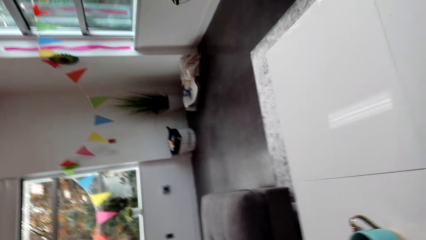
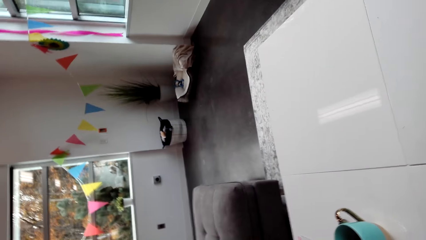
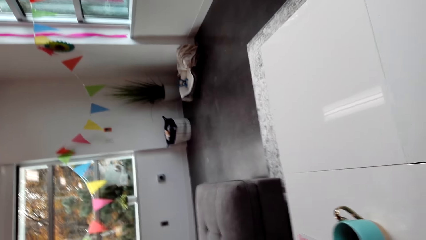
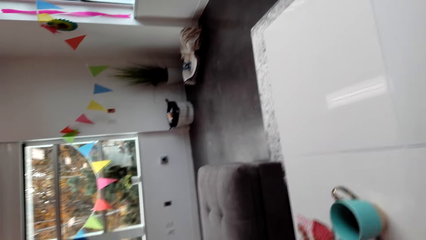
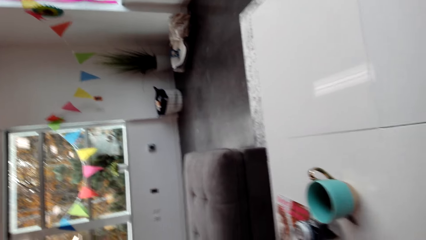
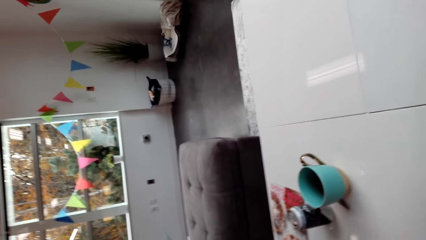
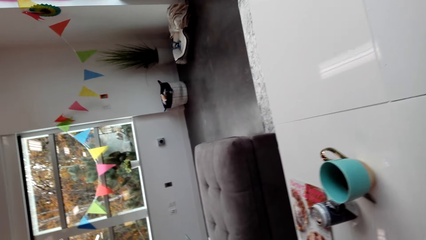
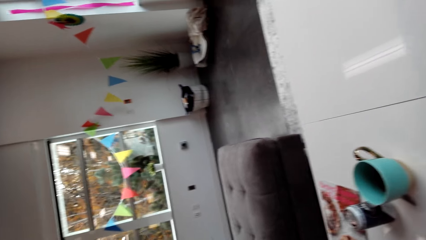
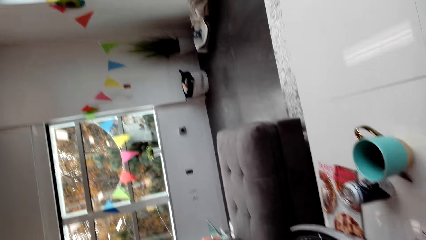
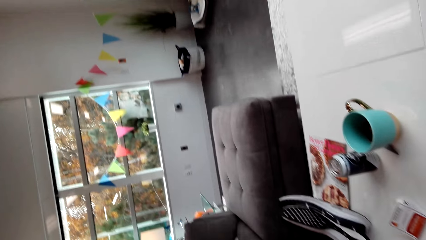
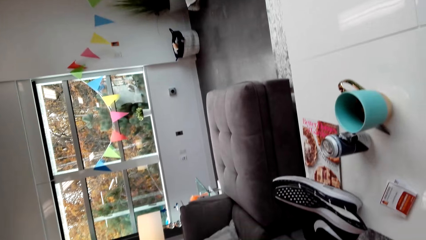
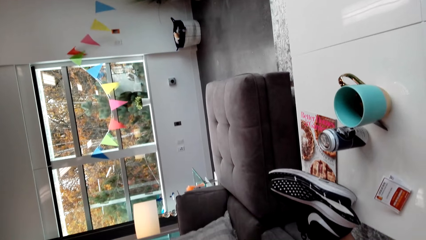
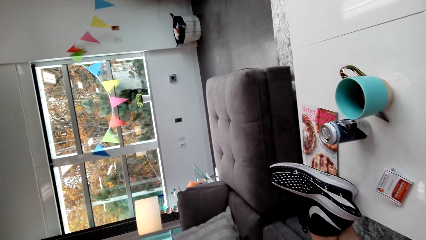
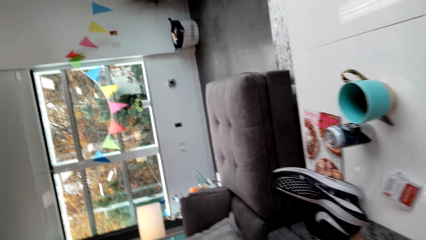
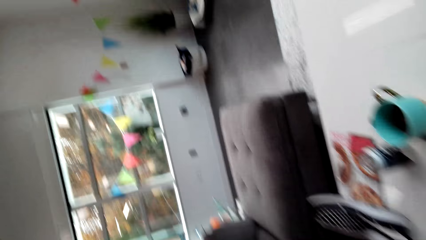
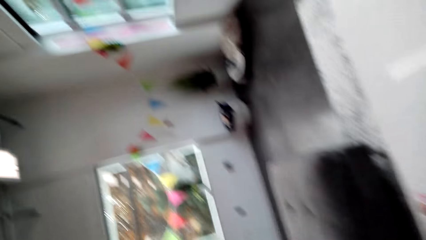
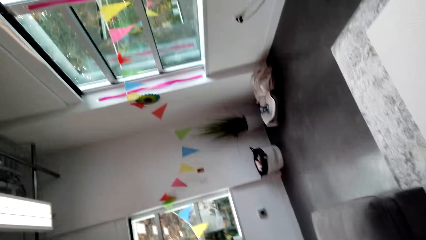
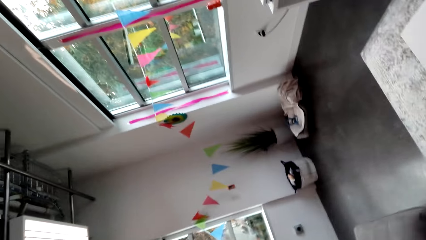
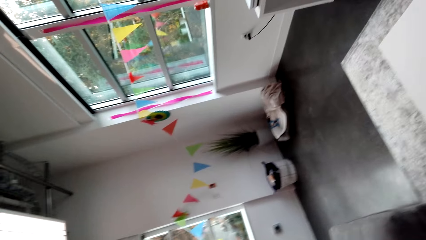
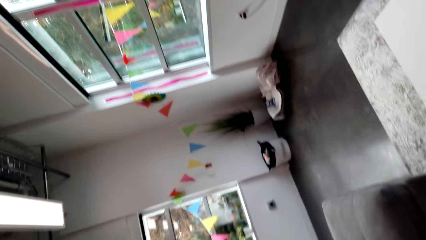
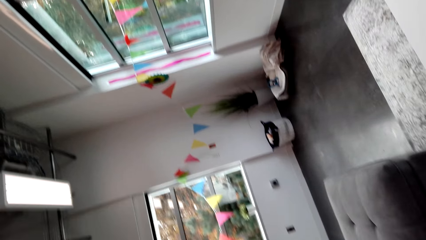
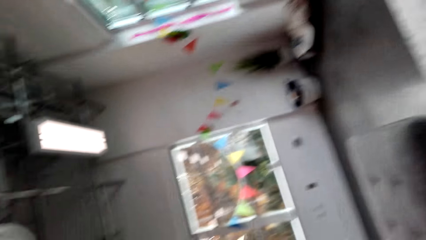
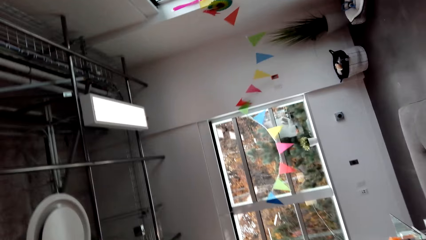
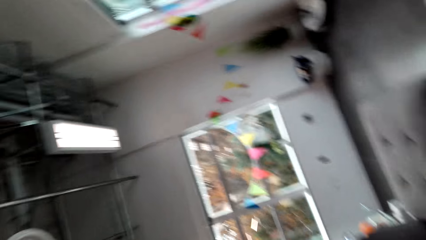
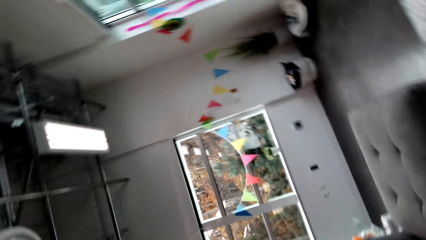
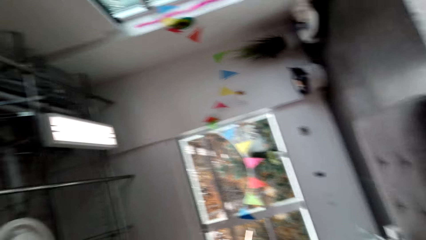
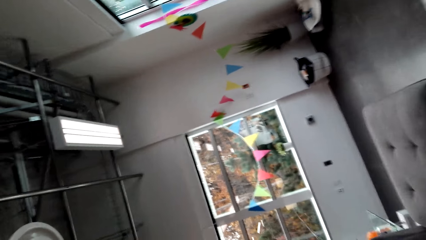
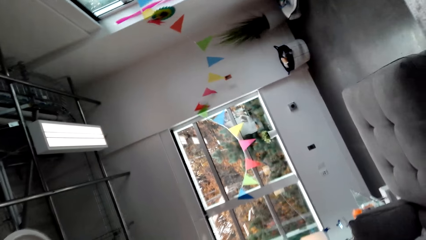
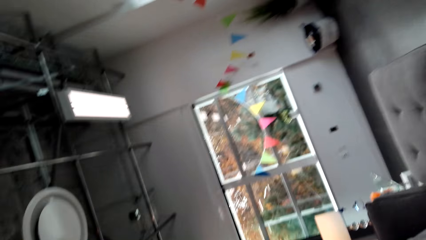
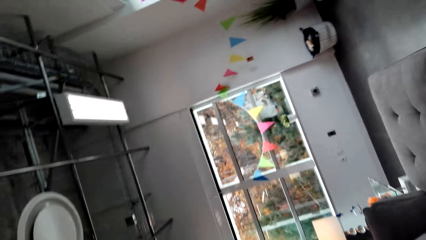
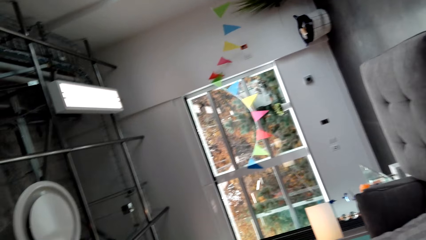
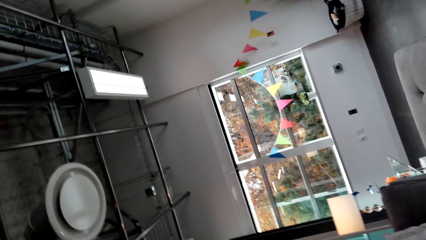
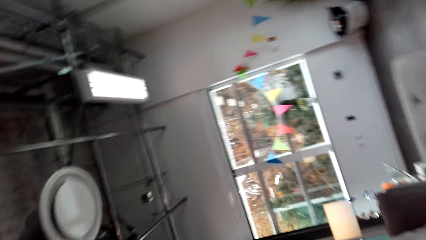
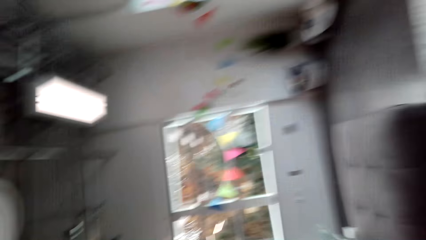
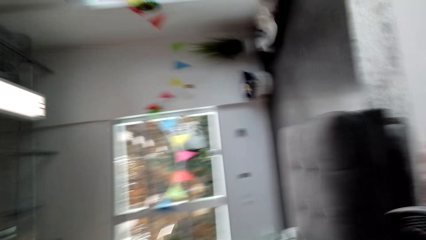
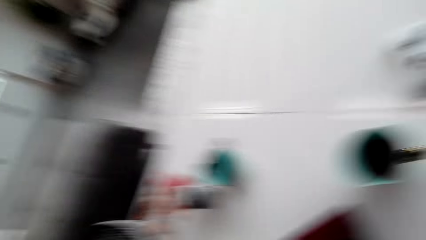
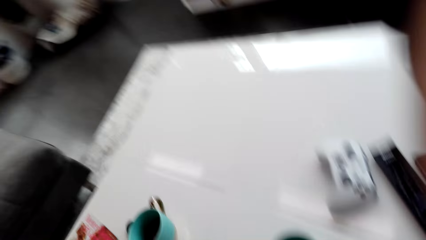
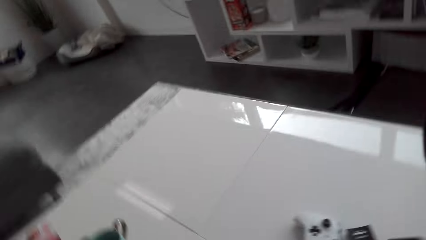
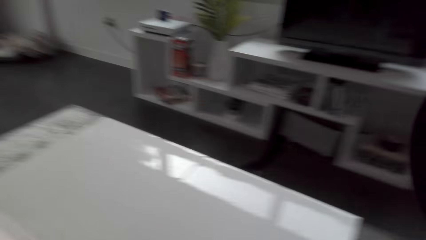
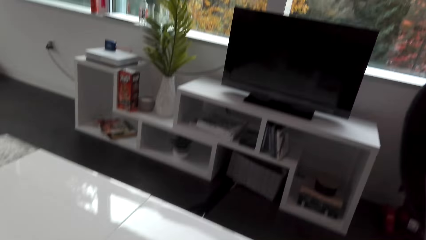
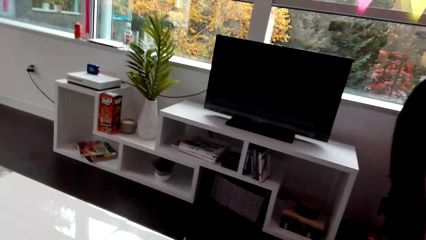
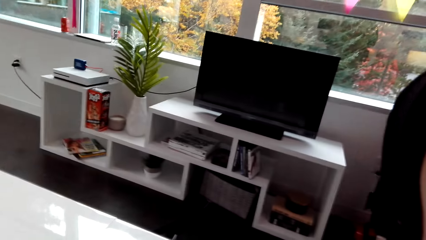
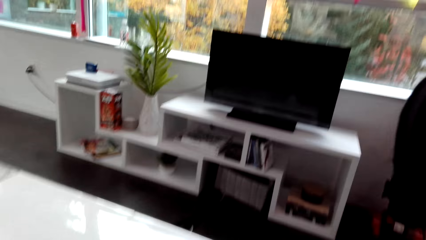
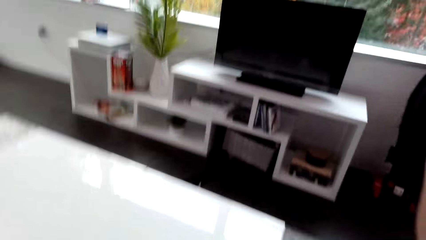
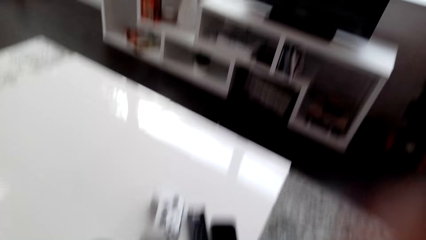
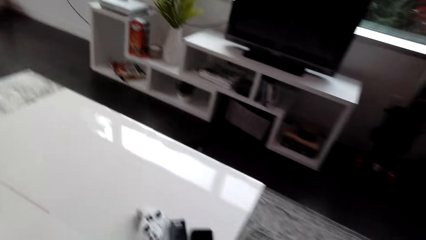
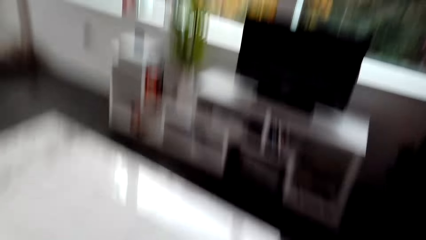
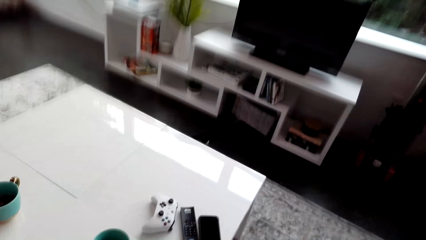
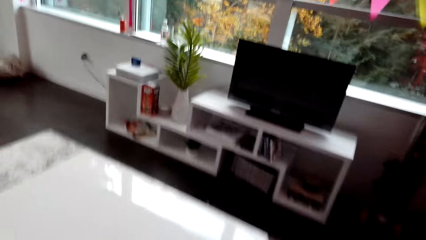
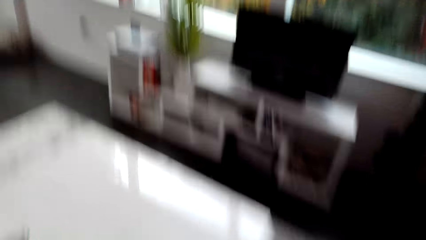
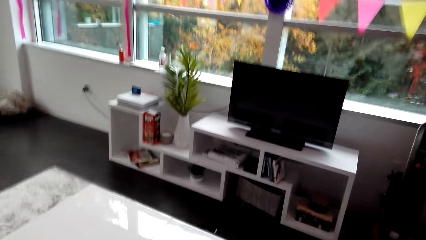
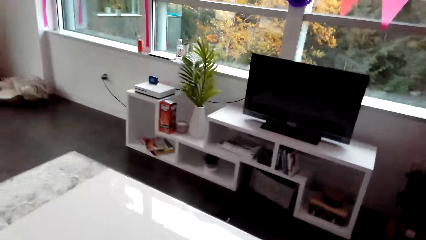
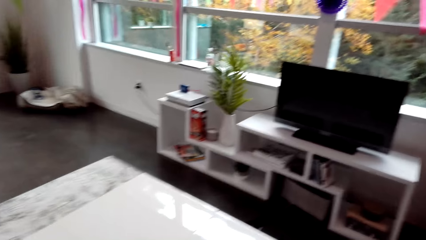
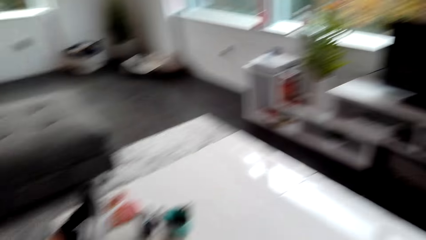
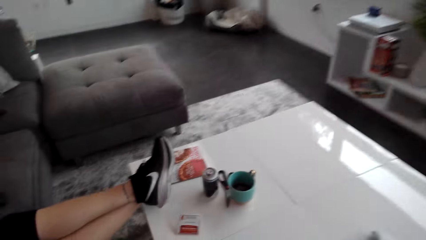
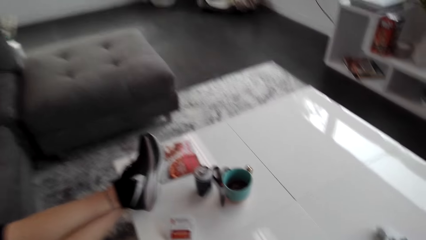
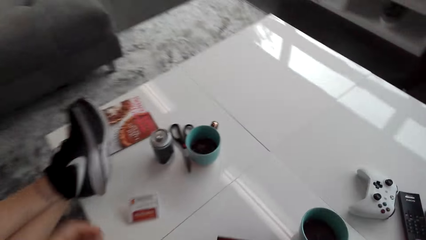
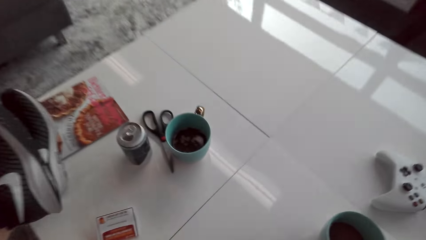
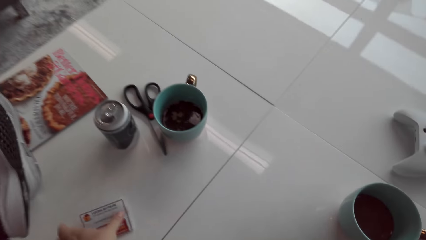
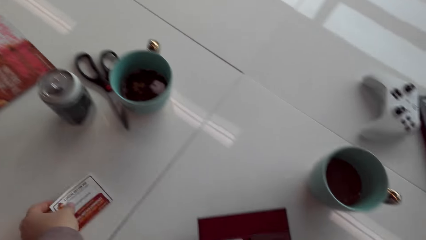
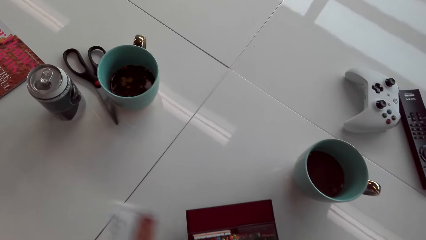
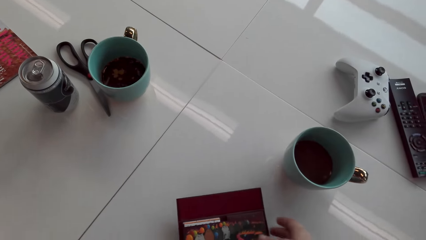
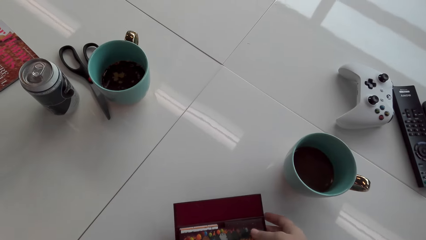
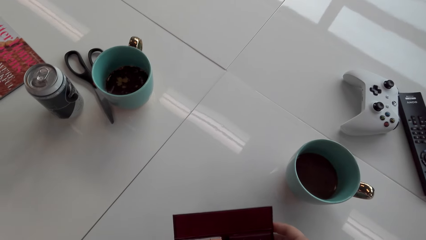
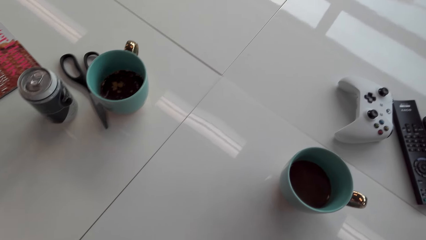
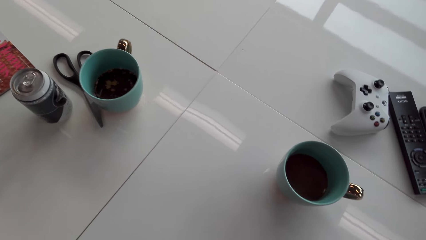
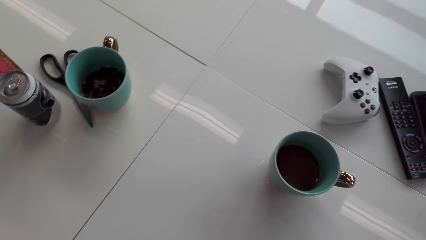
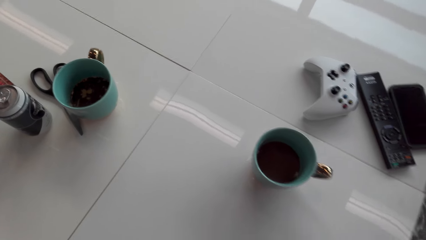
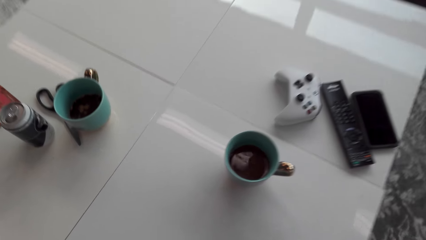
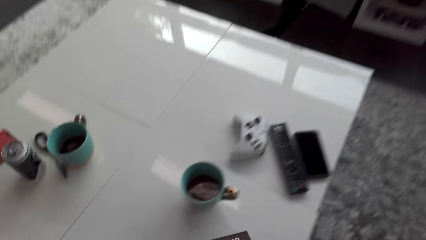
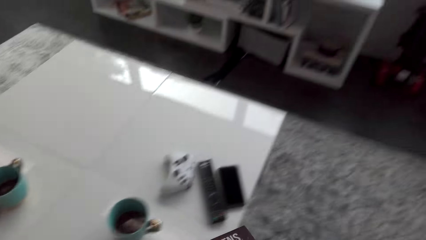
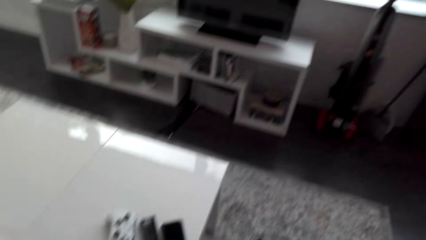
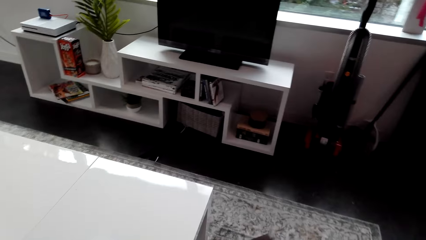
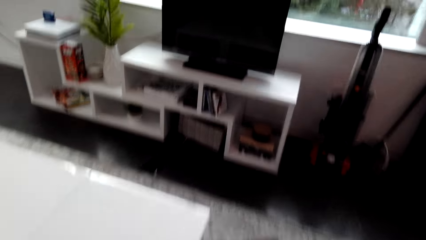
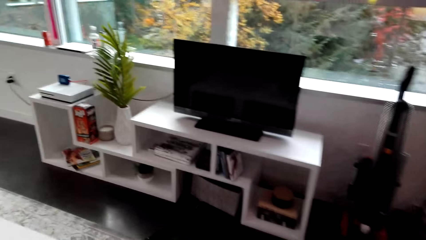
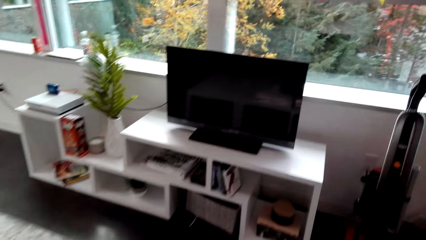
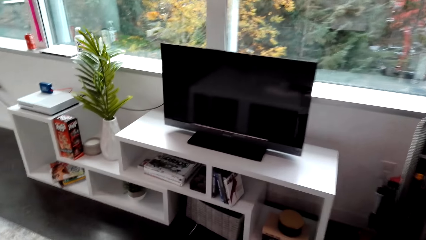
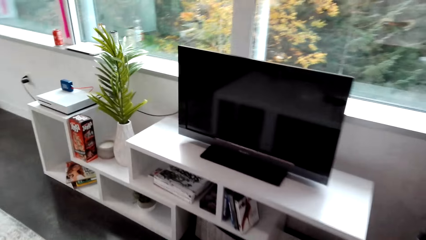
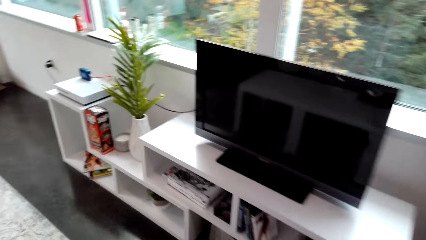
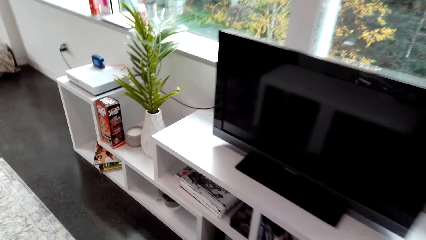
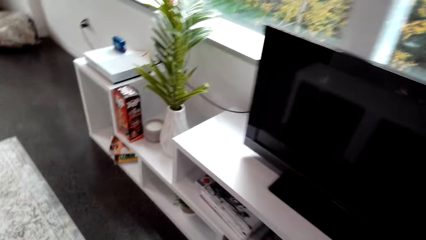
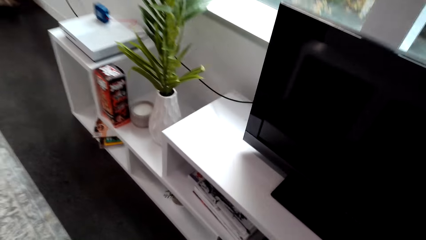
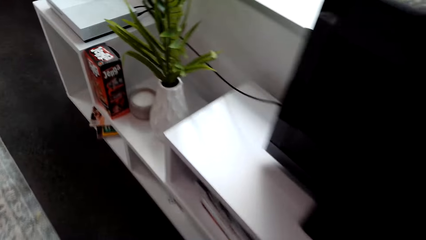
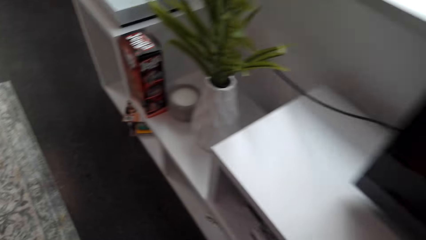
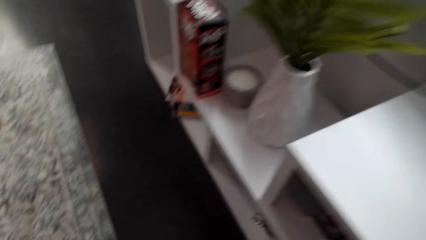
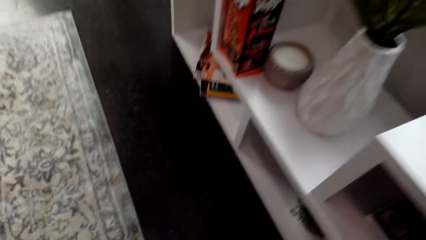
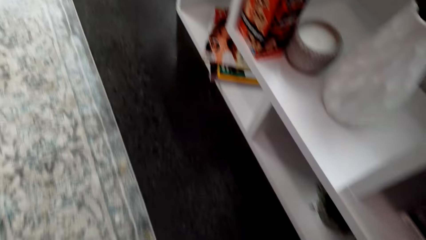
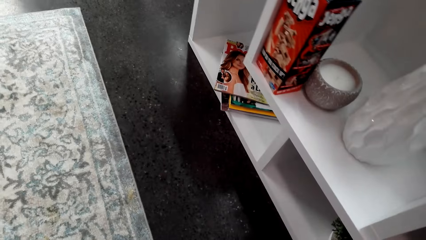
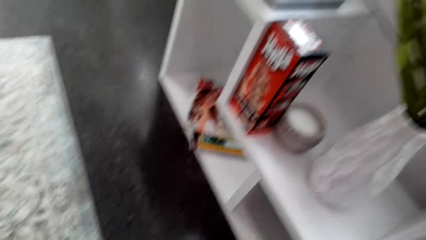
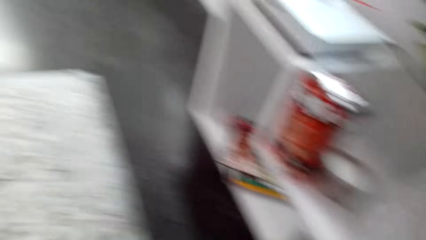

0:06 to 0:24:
The camera wearer looks around the house. They collect cards on the table. They walk in the house.
